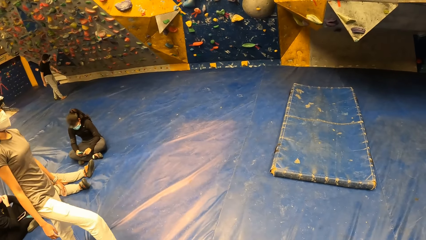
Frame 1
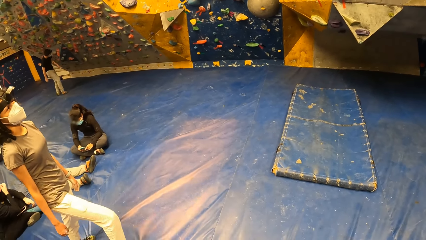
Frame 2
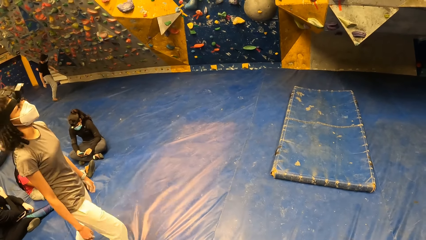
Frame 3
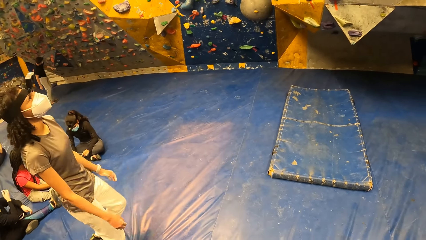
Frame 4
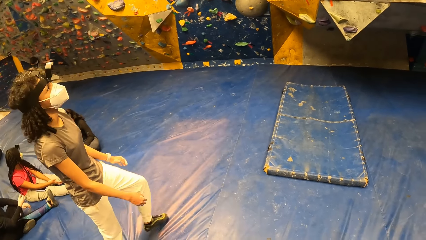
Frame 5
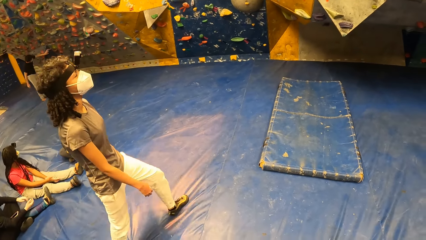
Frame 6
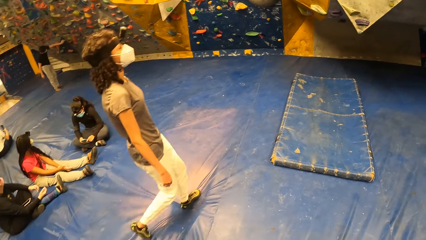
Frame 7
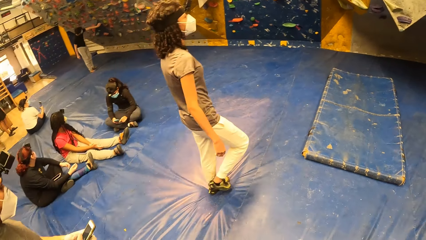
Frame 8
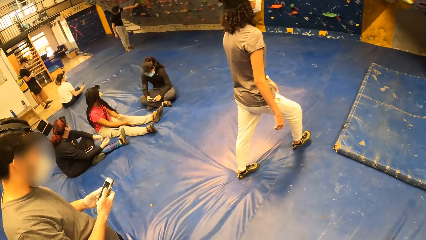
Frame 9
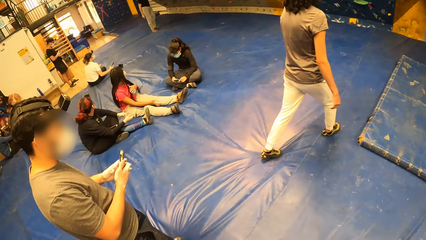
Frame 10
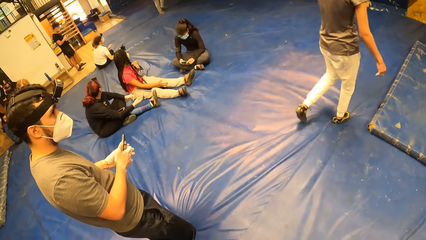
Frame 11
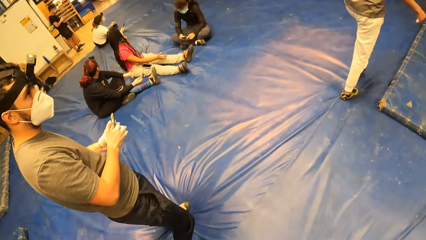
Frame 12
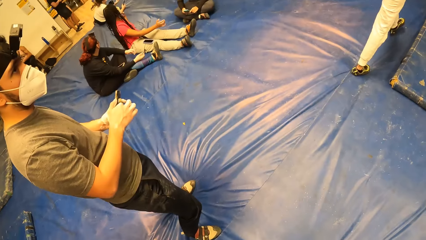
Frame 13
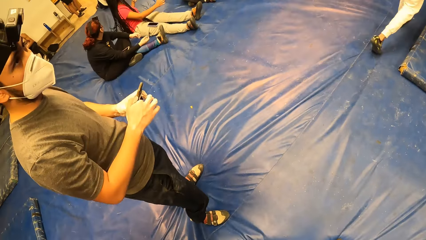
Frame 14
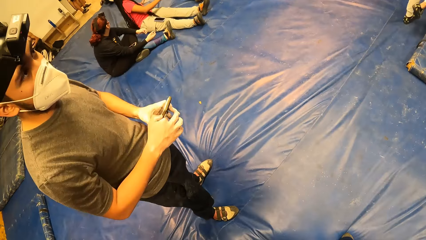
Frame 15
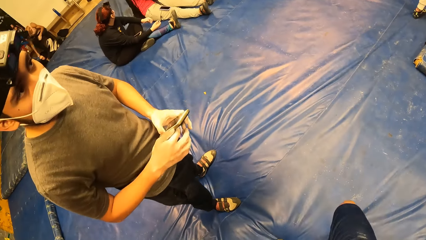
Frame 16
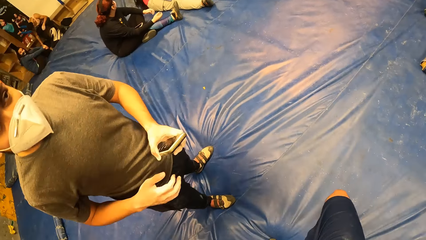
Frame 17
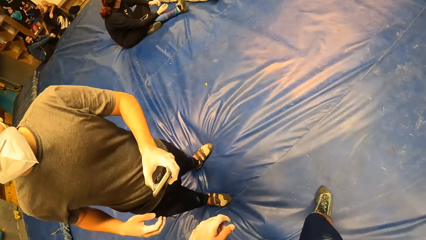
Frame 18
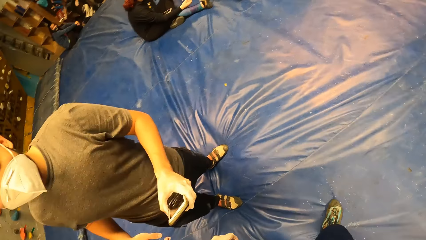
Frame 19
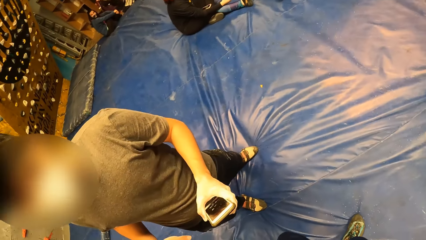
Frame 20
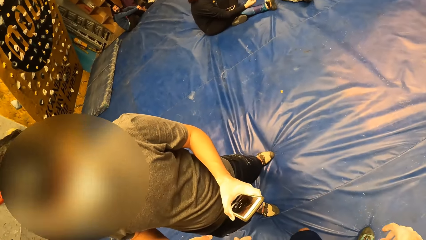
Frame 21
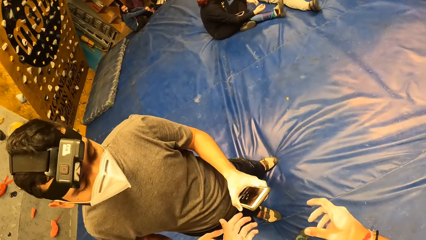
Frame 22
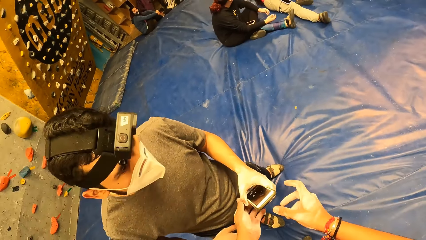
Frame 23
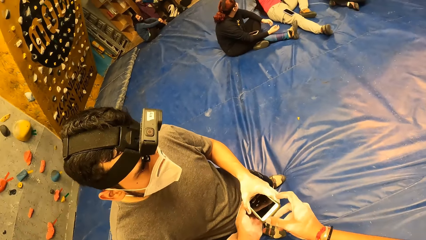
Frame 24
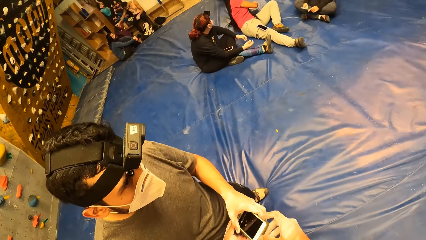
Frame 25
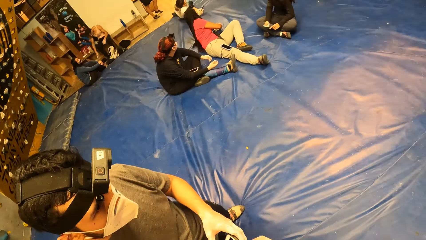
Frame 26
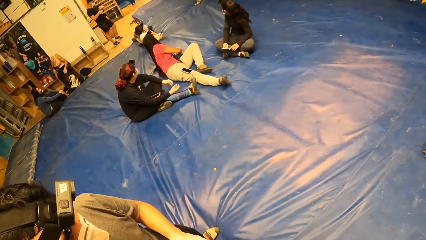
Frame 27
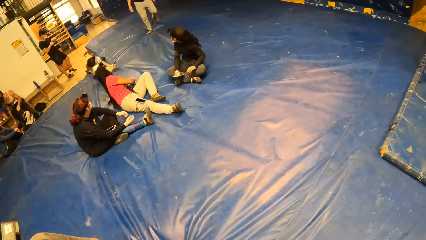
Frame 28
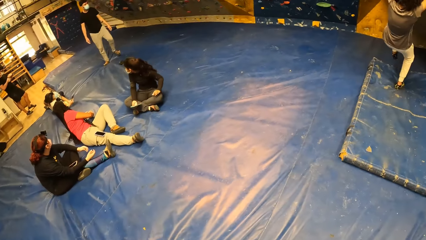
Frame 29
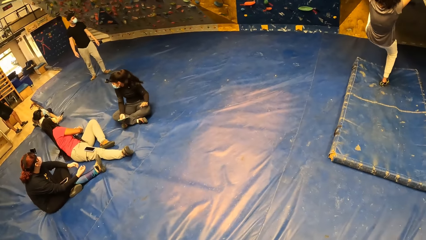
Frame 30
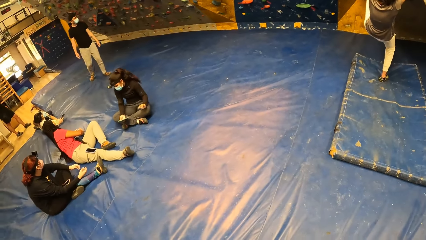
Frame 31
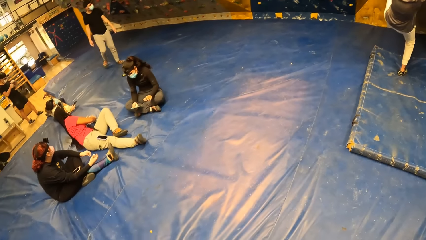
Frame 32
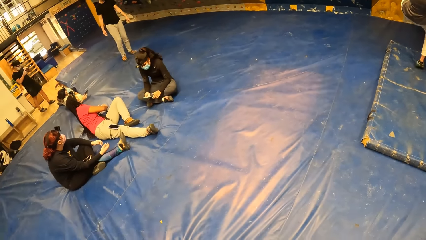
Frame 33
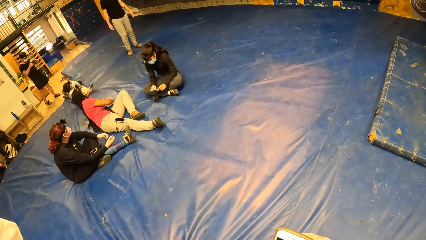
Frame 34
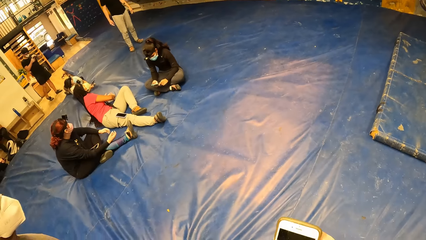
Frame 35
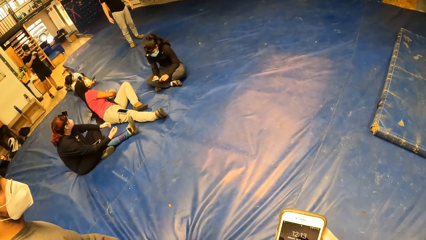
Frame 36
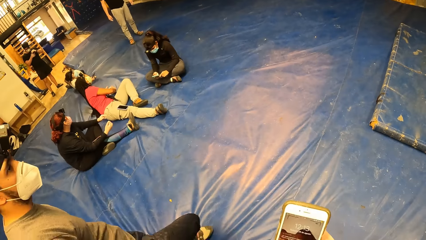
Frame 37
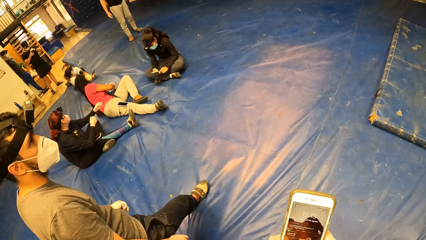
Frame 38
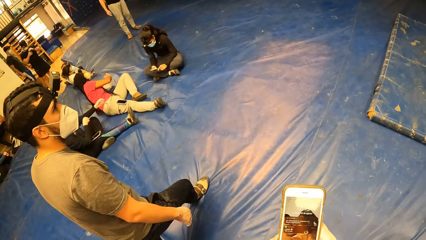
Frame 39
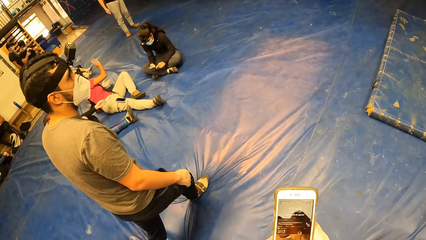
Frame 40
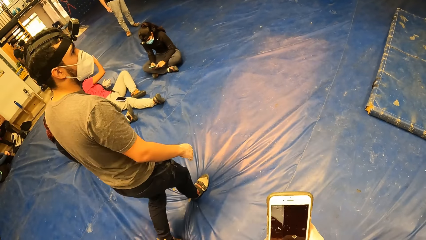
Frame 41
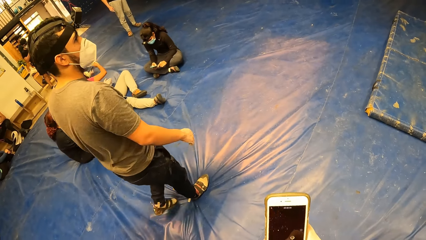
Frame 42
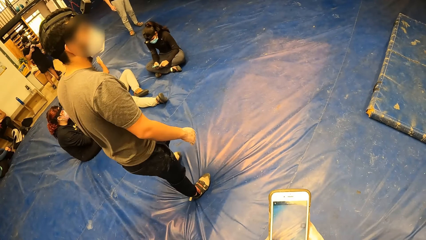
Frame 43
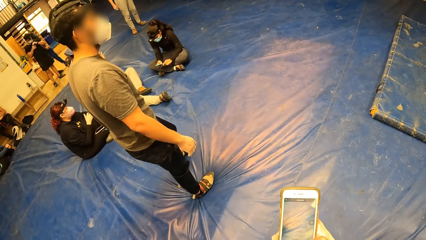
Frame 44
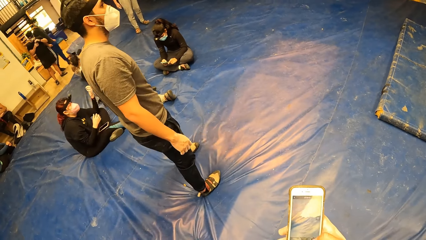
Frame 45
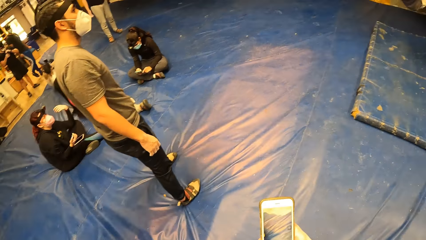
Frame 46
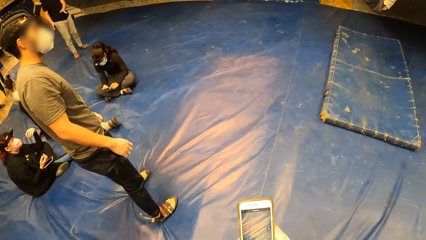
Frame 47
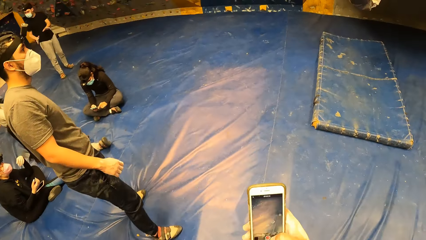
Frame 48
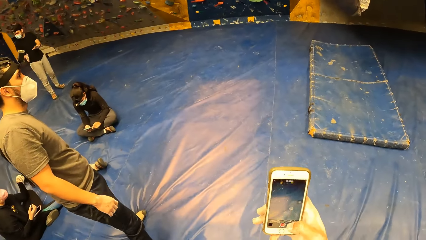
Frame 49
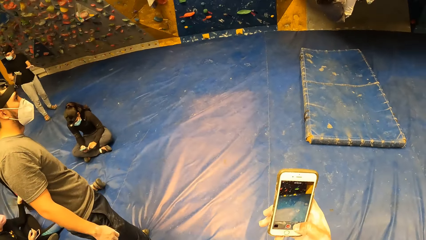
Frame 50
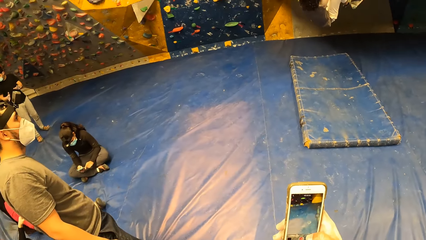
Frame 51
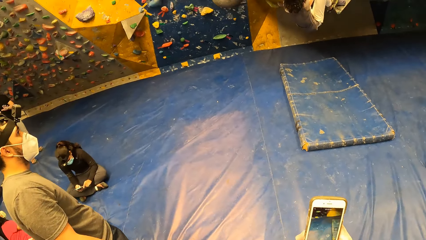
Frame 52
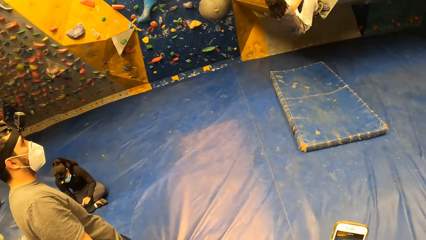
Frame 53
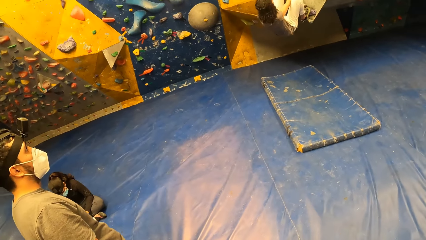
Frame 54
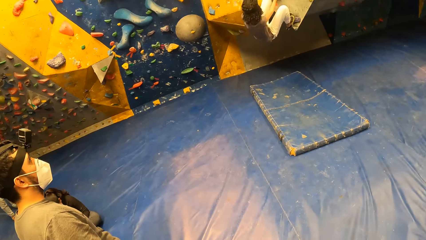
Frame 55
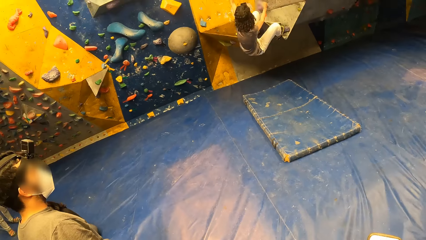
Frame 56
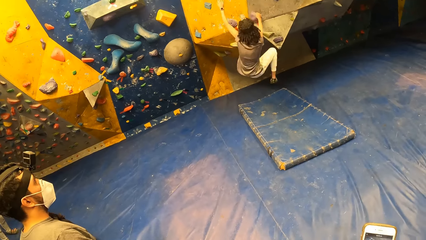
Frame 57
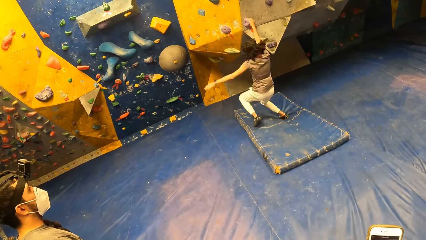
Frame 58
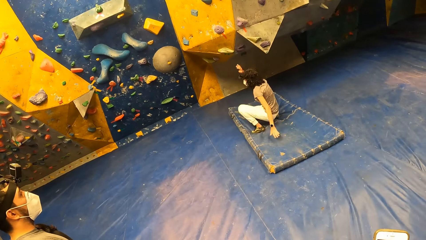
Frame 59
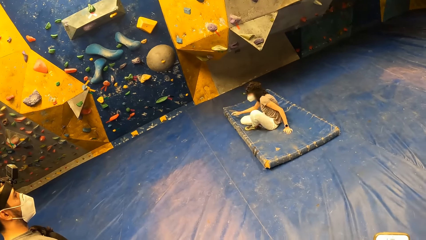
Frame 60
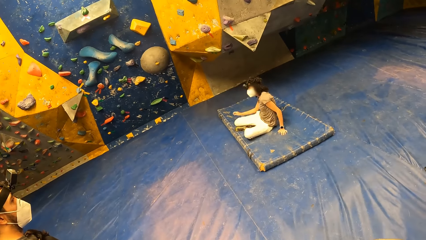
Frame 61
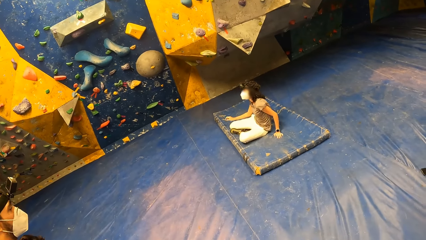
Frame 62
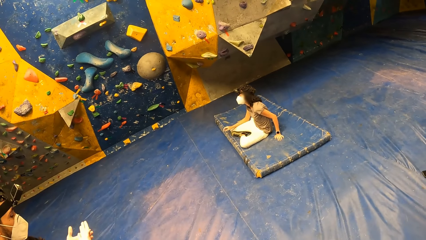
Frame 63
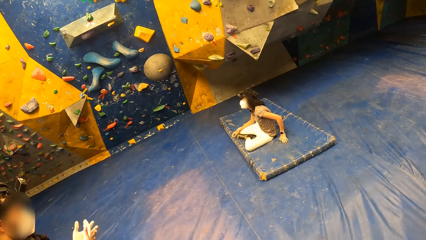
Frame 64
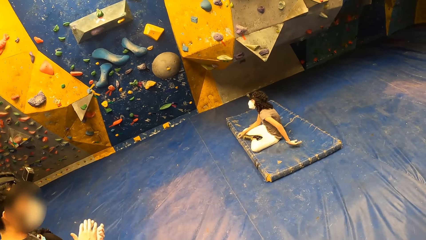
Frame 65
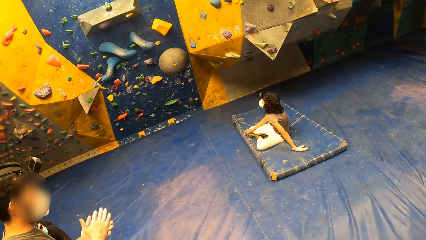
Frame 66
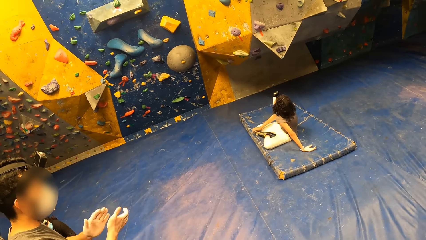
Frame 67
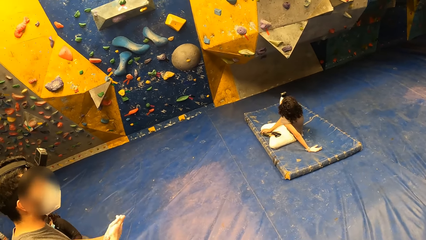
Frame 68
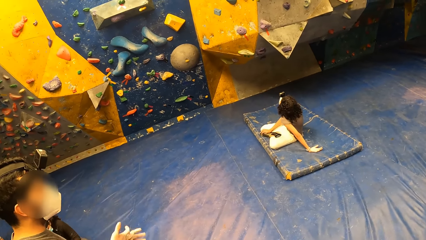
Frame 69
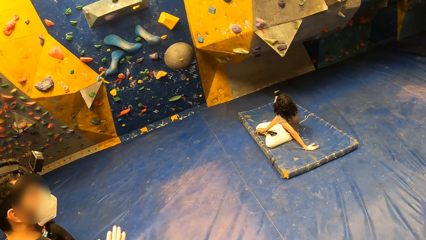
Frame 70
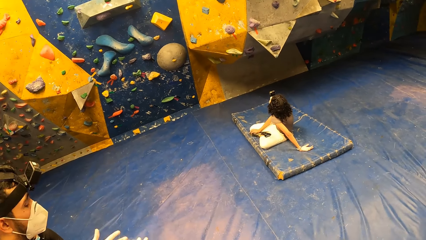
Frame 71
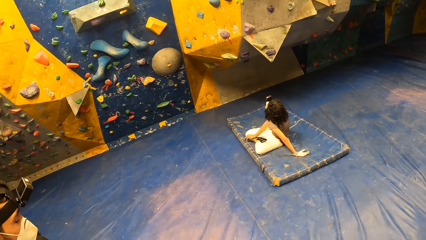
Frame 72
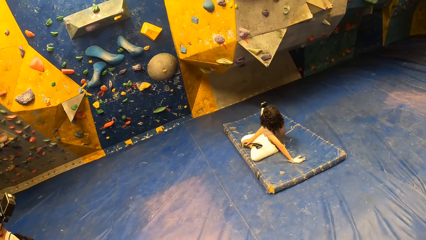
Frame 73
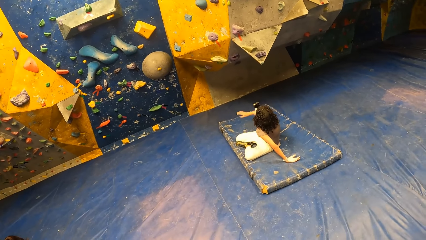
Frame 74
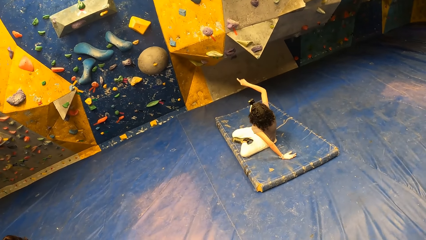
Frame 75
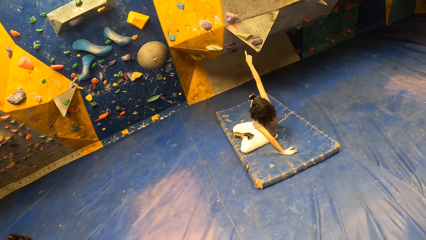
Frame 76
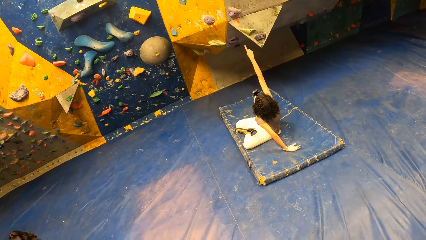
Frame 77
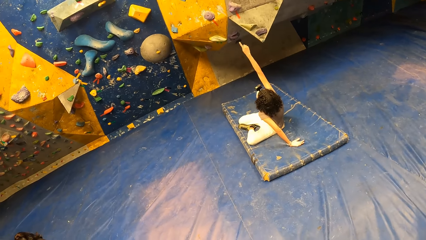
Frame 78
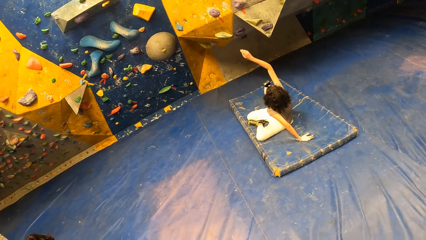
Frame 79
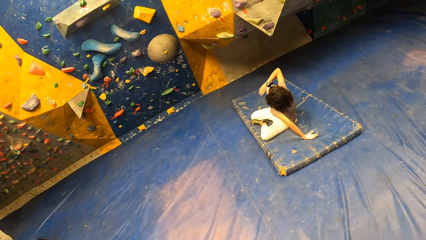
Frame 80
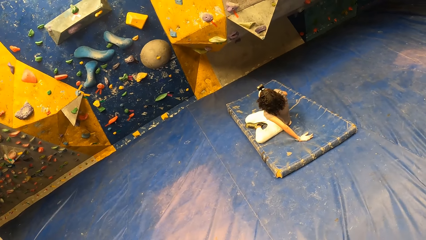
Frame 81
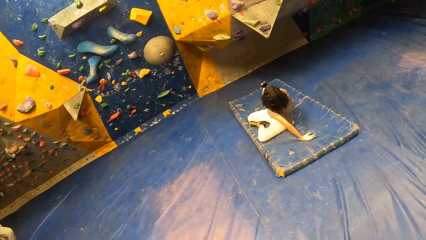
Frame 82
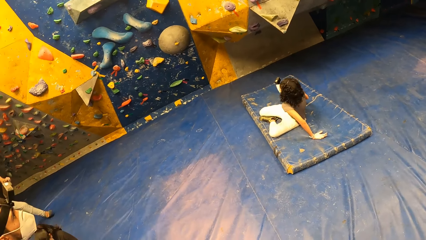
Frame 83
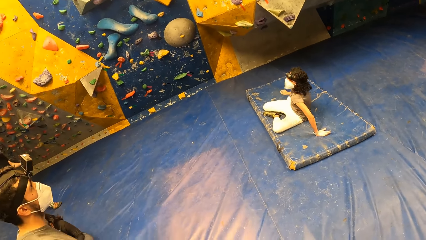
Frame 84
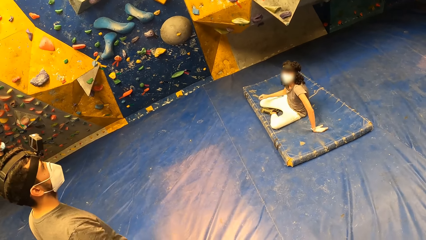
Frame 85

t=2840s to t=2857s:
A lady moves around. A man holds the phone. The camera wearer picks up the phone from the man. The man passes the phone in both hands to the camera wearer. The lady climbs the bouldering wall with both hands. The camera wearer operates the phone with both hands. They scroll the phone. The lady lands on a bouldering mat on the floor. The man claps both hands. The lady sits on the mattress. The lady points to the bouldering wall.
